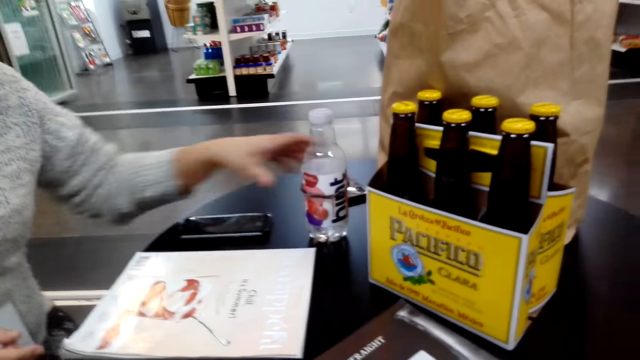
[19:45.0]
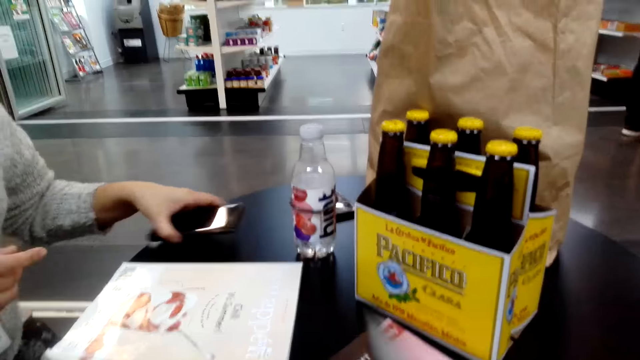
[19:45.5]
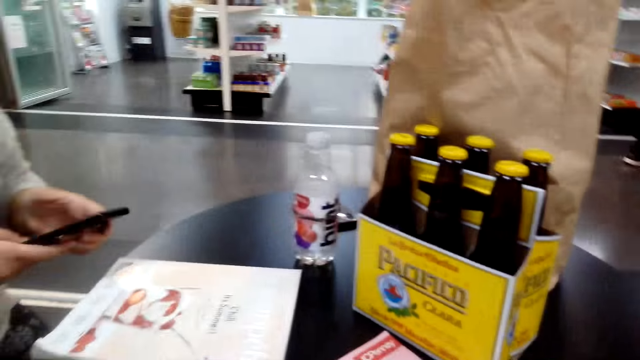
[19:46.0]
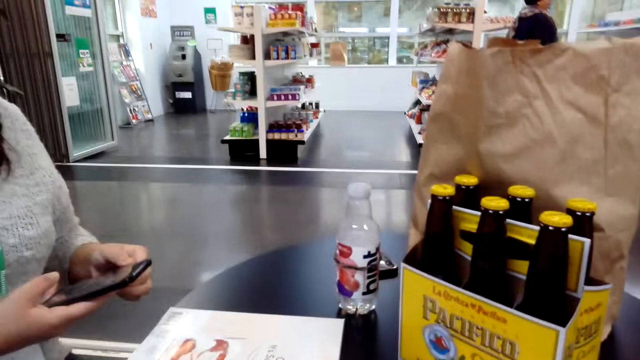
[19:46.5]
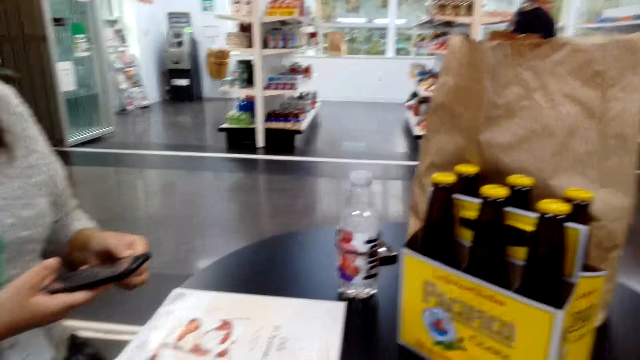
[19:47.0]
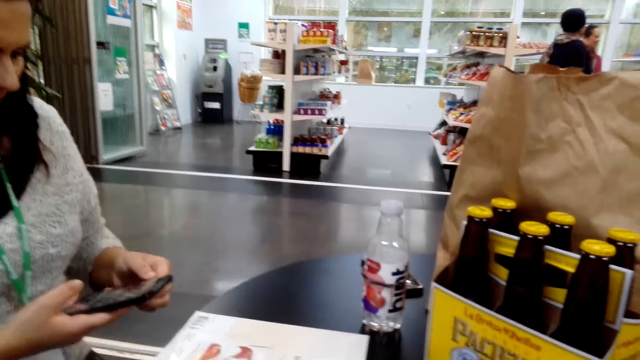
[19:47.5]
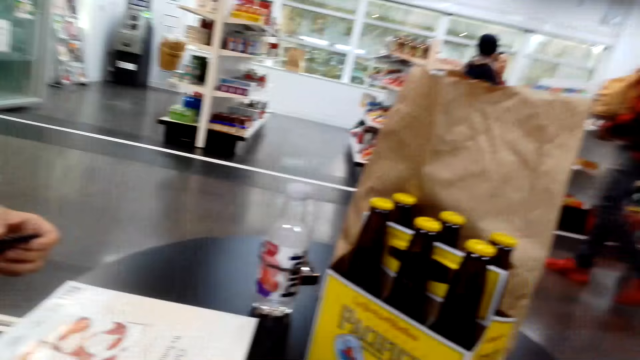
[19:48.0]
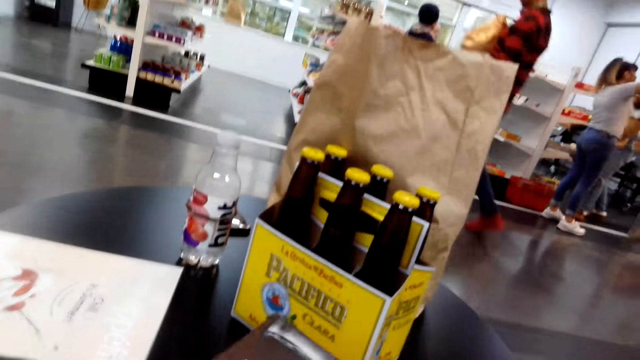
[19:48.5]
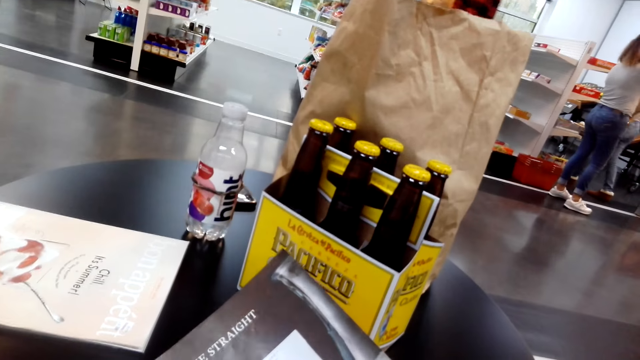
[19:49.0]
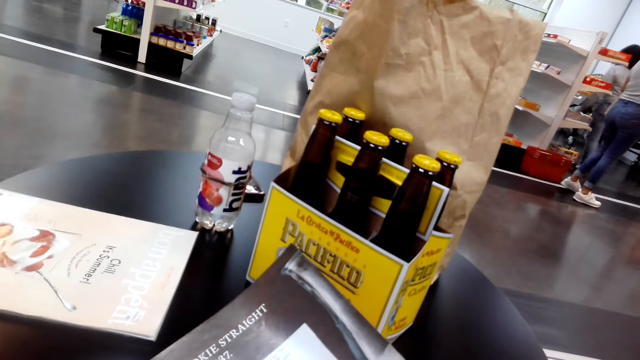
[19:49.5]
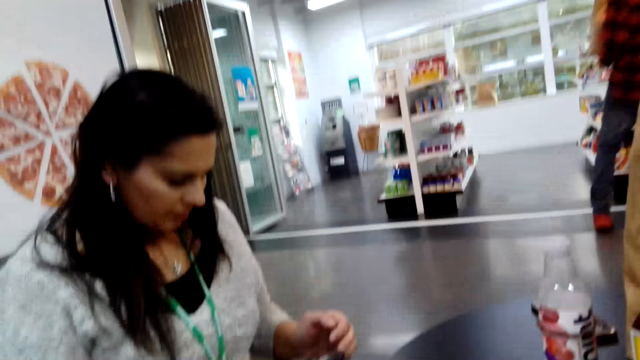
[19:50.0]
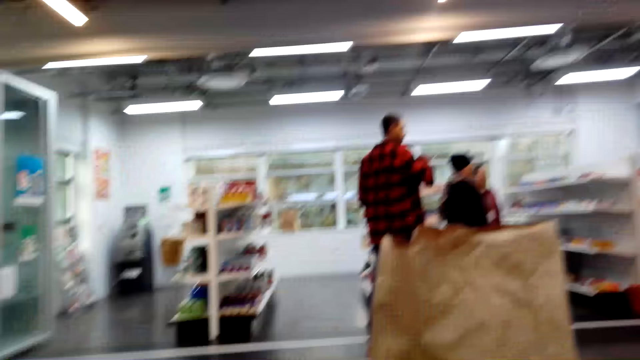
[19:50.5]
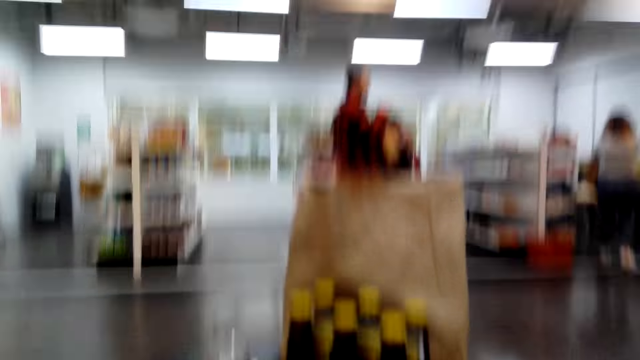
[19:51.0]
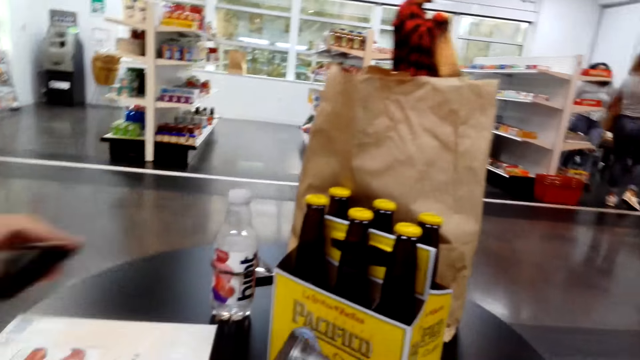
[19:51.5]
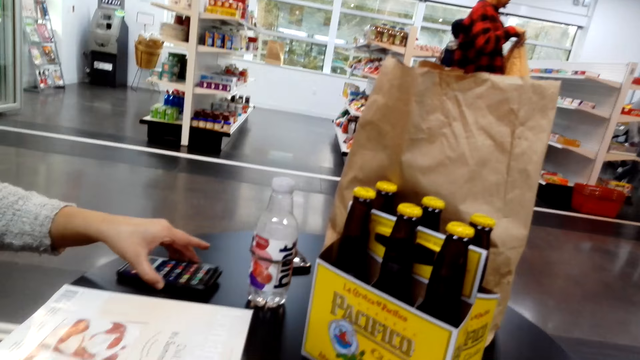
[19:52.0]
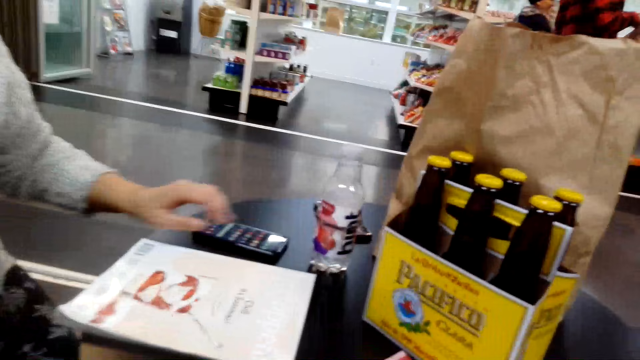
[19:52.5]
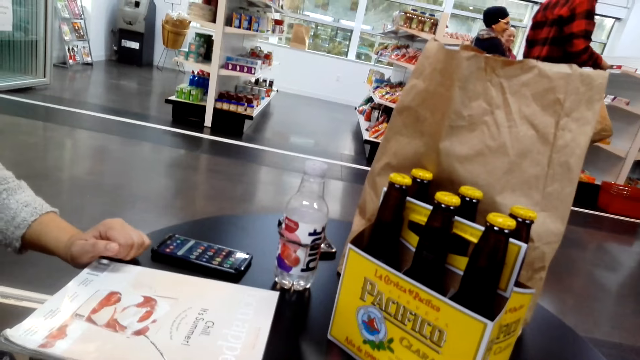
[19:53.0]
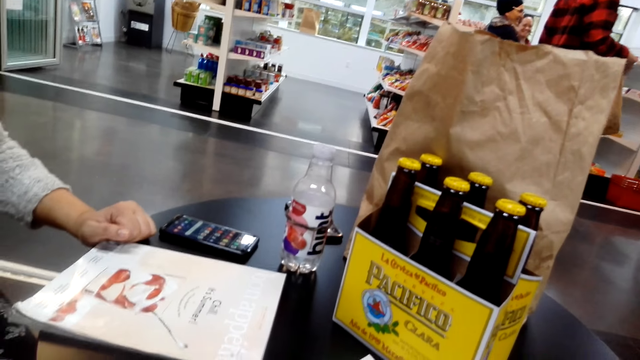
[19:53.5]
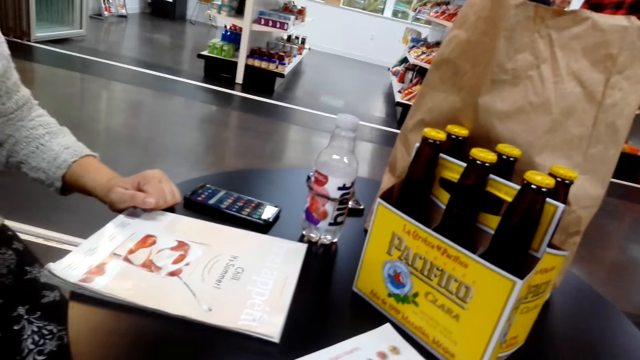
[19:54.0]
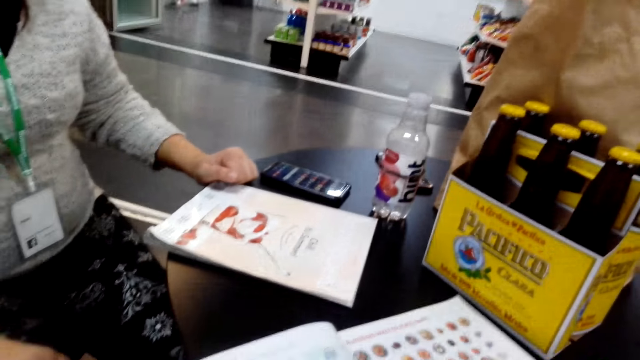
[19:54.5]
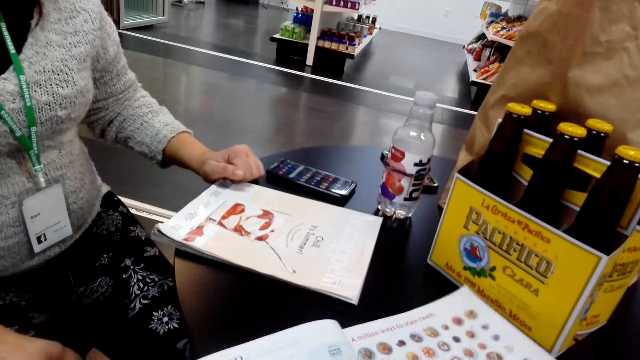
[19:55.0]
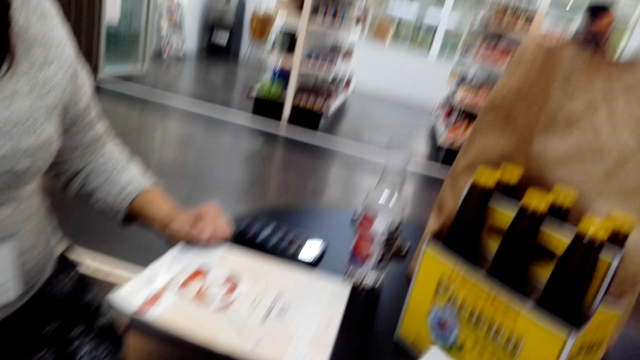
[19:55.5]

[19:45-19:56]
The woman picks up the phone. The camera wearer picks up the phone from the table. The woman looks at the phone. She presses the phone. The camera wearer looks around. They hold a book. The woman puts the phone on the table. The camera wearer stares around.

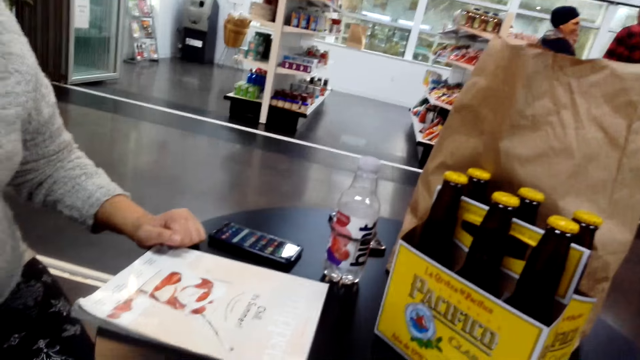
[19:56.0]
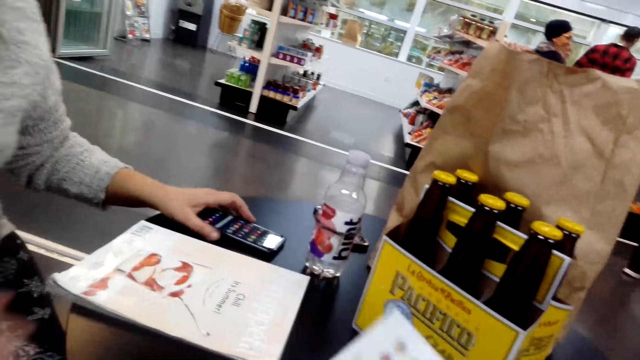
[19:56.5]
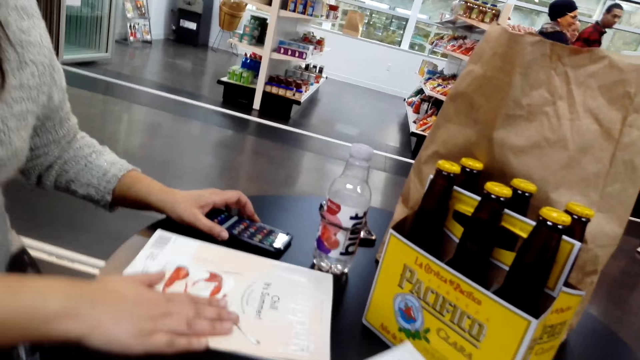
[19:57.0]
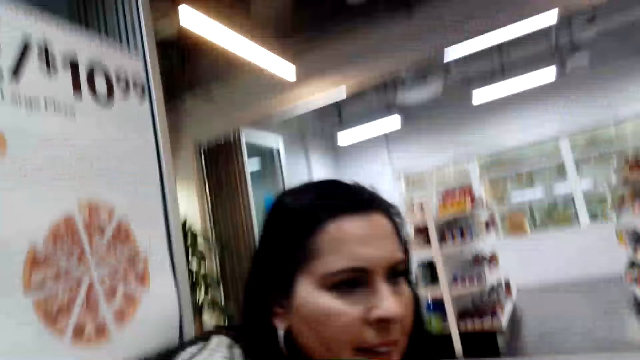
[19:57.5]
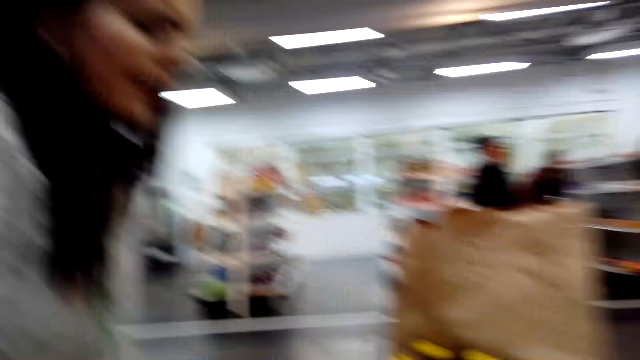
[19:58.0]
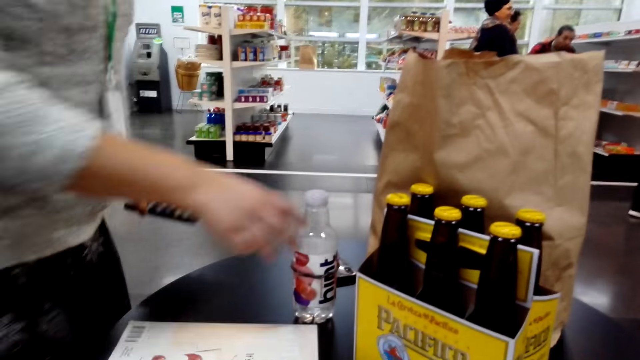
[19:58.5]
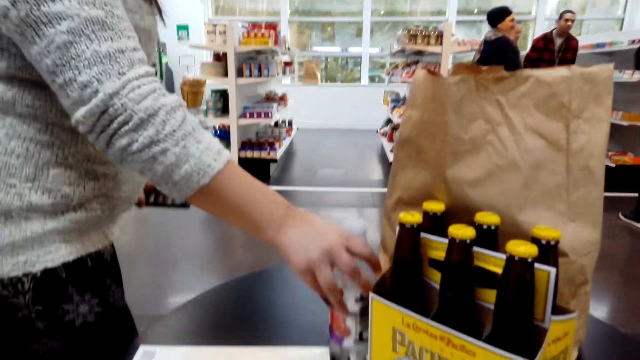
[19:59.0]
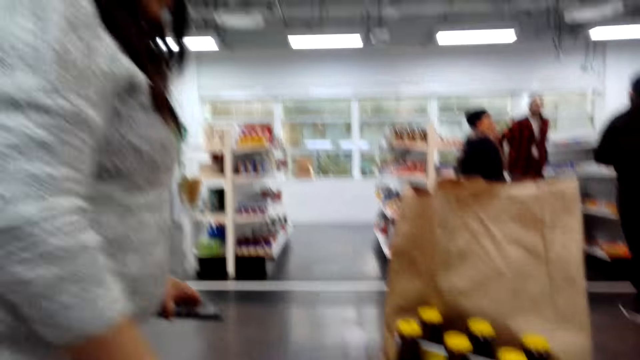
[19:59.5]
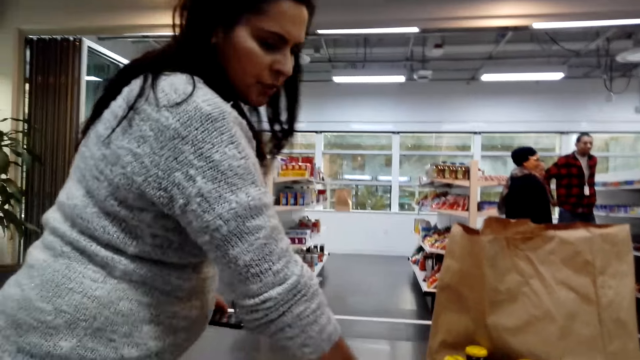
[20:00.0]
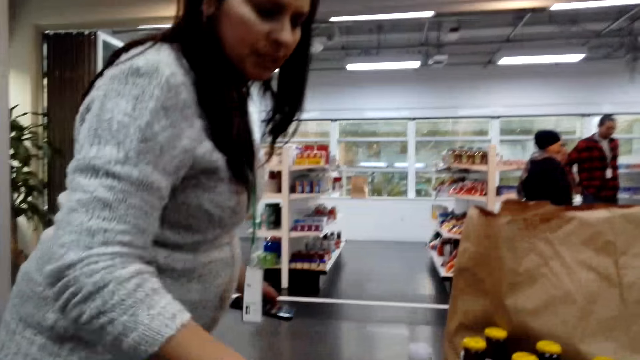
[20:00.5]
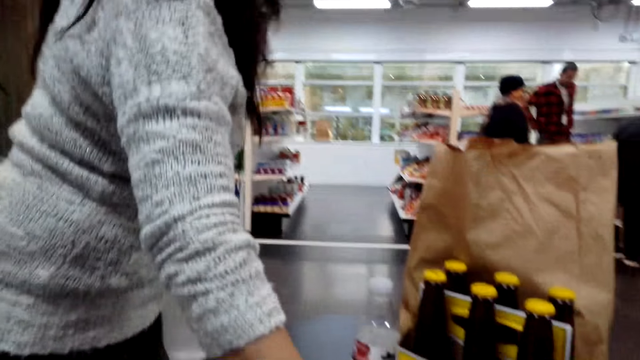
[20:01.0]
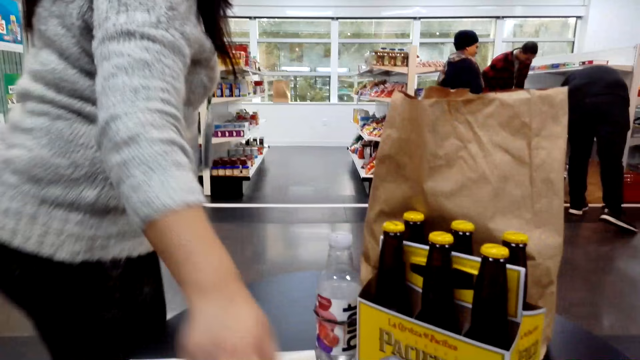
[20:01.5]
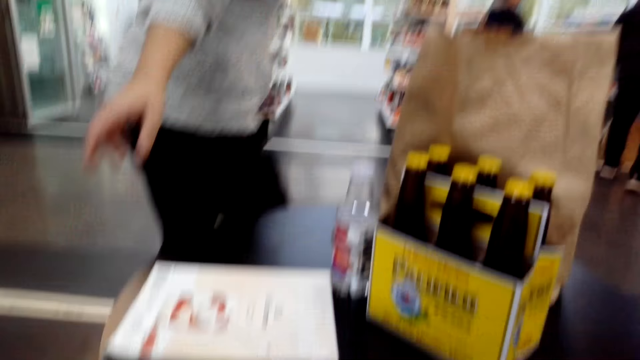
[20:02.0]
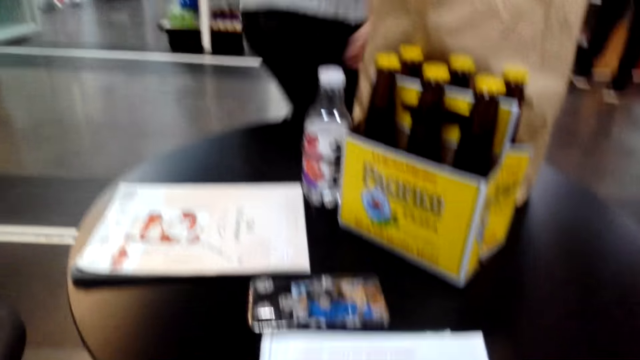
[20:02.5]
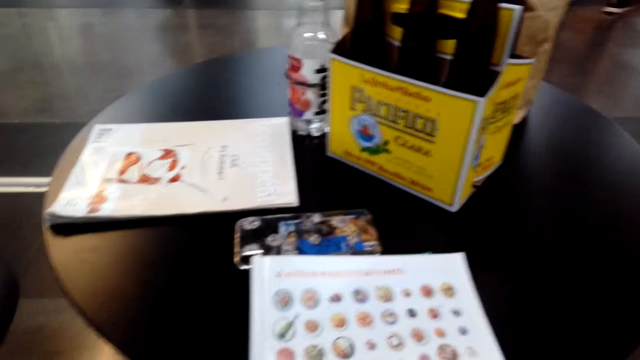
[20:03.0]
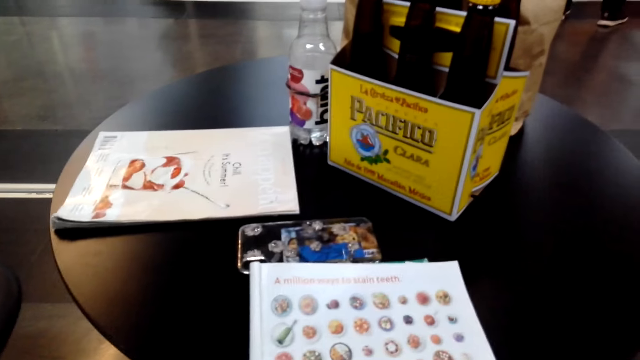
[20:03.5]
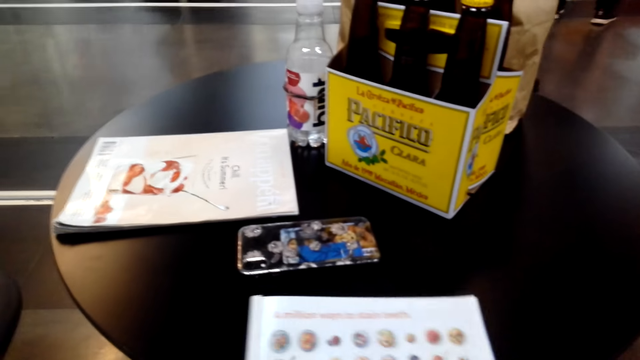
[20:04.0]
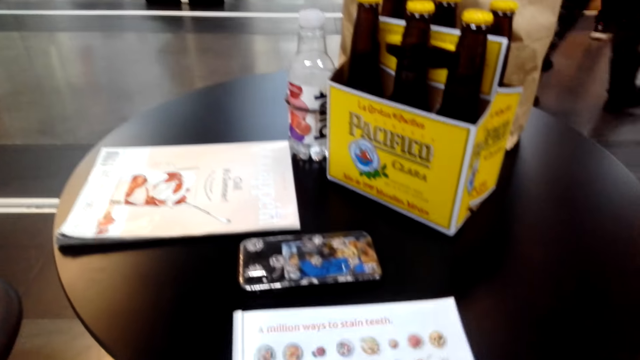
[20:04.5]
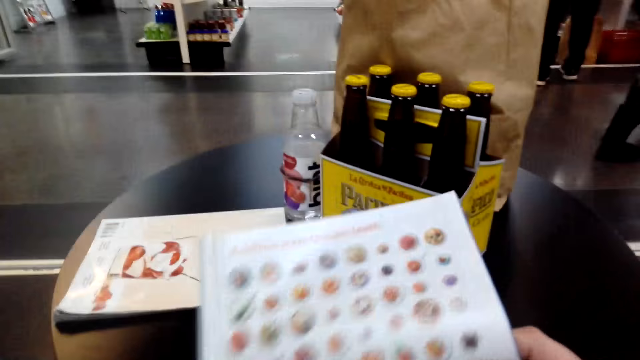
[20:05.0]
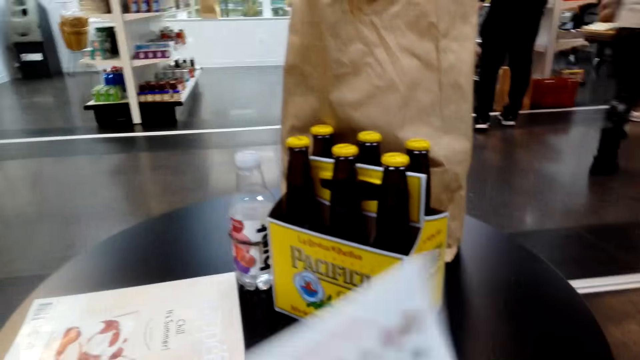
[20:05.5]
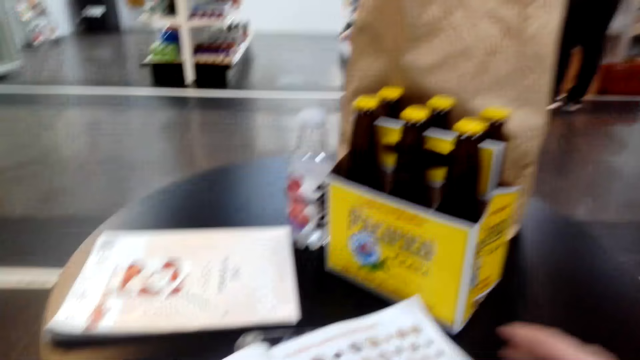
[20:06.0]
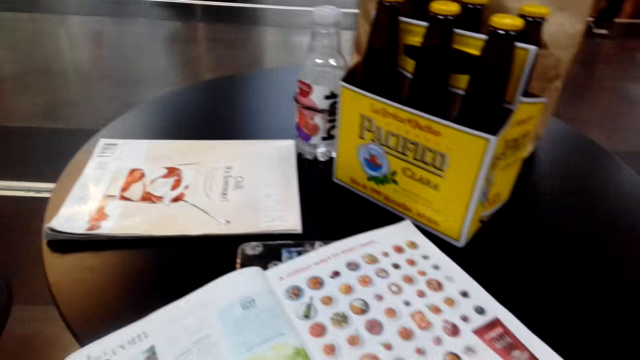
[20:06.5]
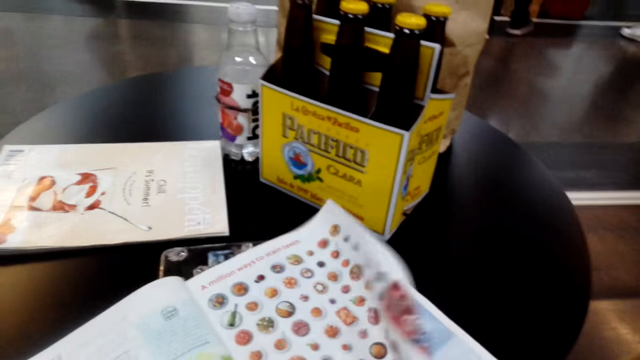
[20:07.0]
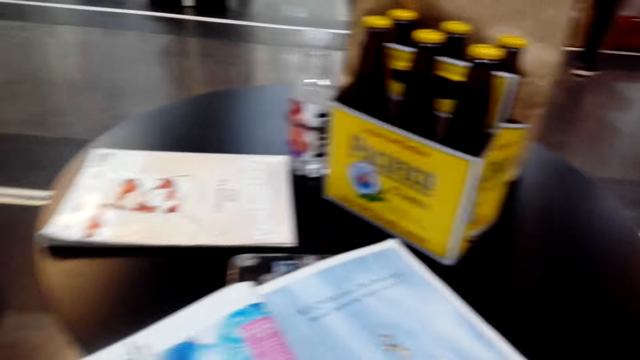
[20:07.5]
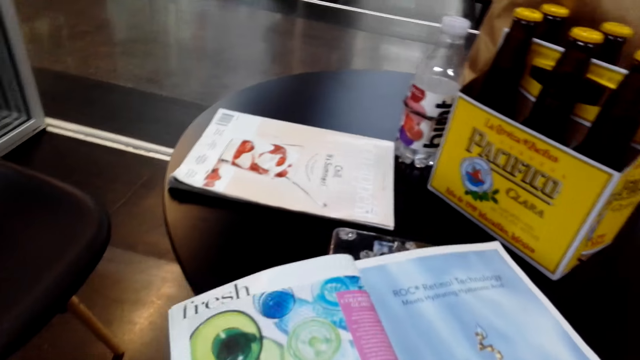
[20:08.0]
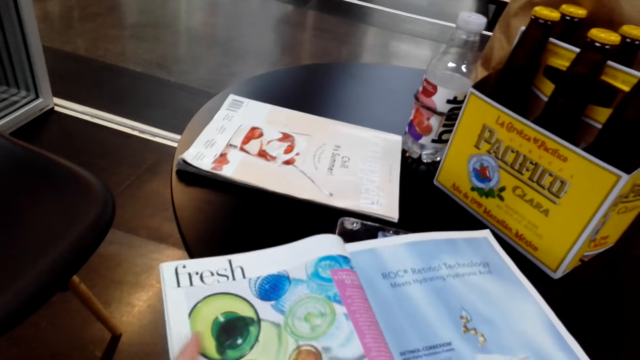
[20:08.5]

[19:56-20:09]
The woman touches the phone. The camera wearer opens a page on the book or magazine. The woman moves the magazine. She puts her hand on the book. She stands up. She pulls a bottle on the table. The camera wearer speaks to the woman. The woman walks away. The camera wearer peruses through the magazine. They open pages on the book.
